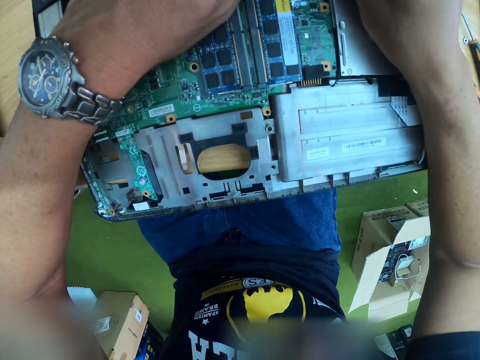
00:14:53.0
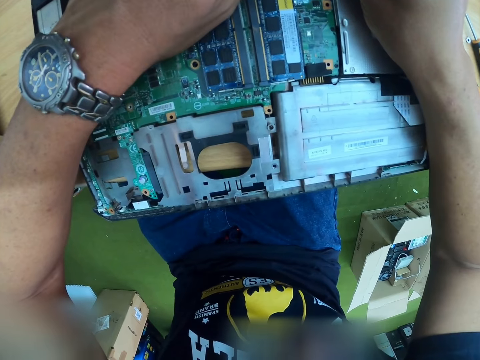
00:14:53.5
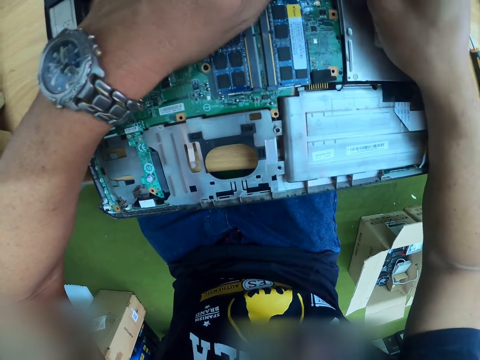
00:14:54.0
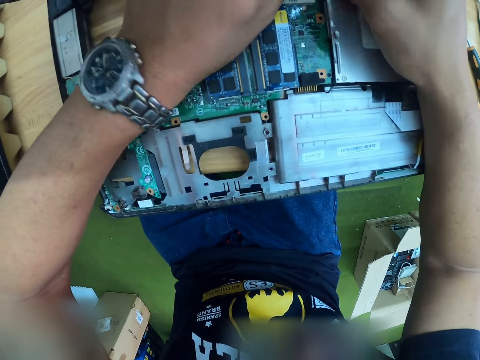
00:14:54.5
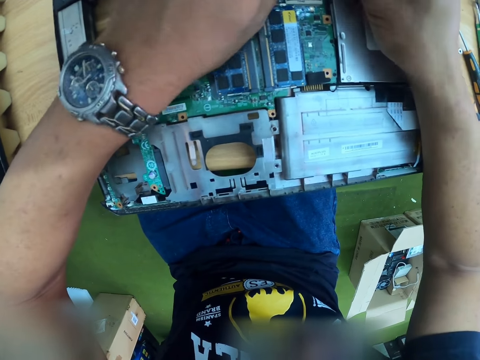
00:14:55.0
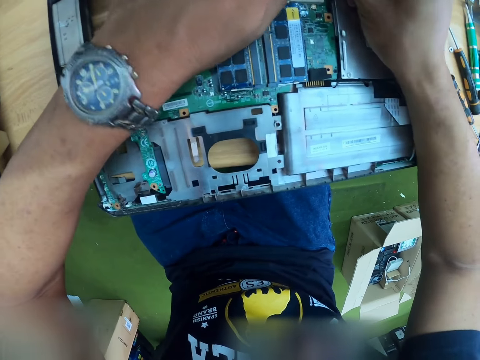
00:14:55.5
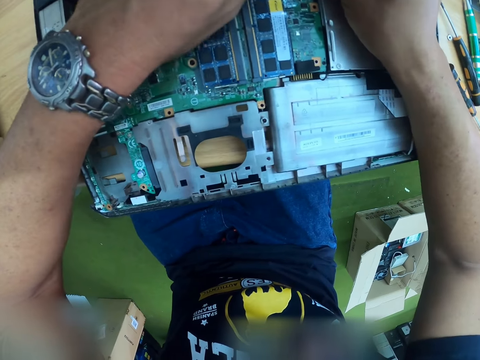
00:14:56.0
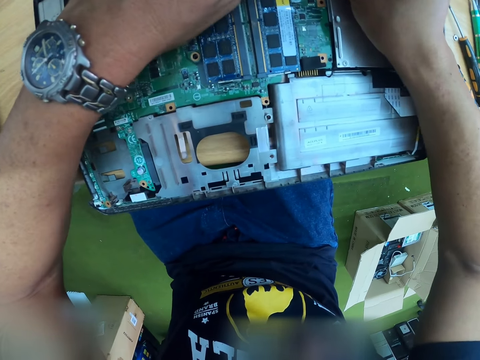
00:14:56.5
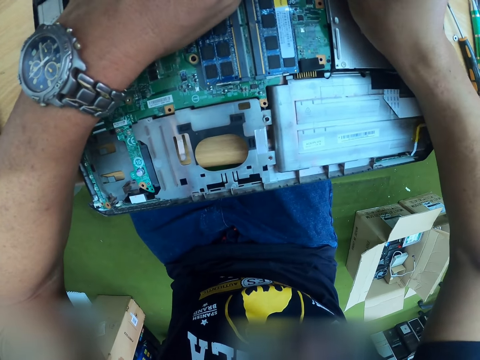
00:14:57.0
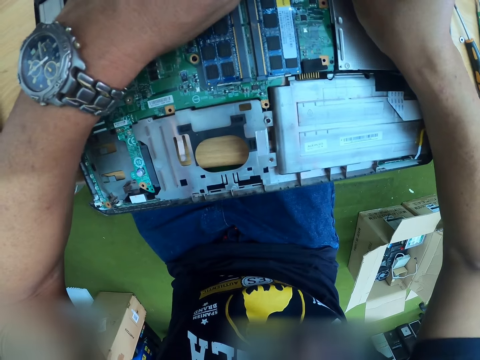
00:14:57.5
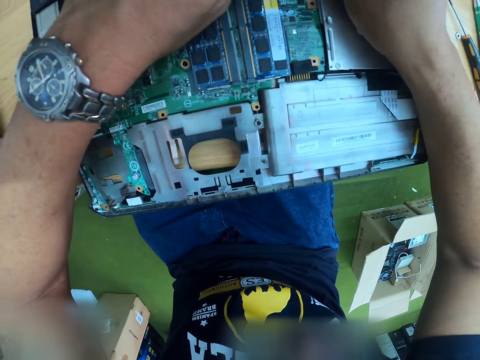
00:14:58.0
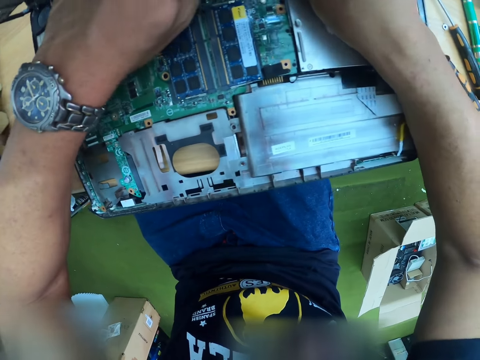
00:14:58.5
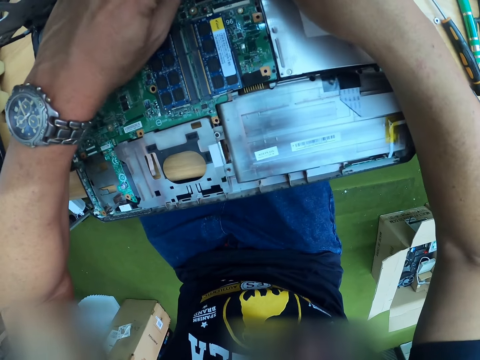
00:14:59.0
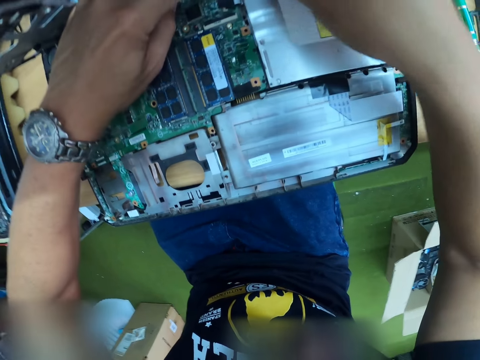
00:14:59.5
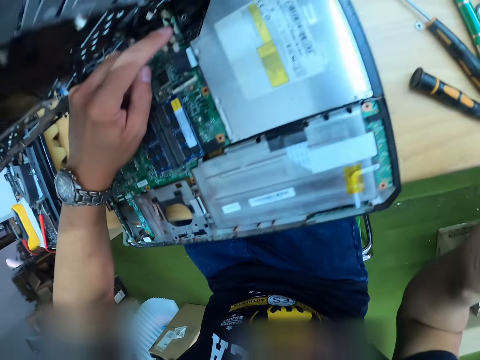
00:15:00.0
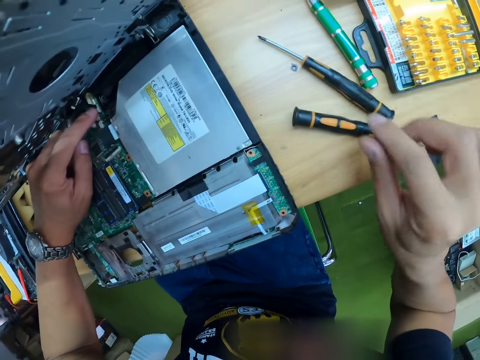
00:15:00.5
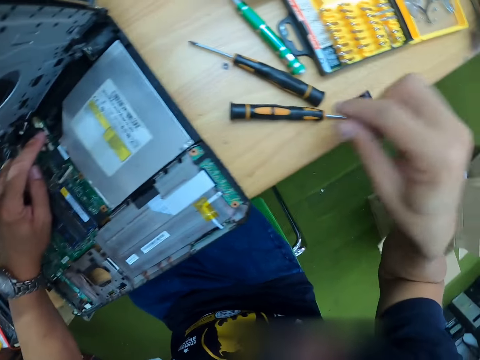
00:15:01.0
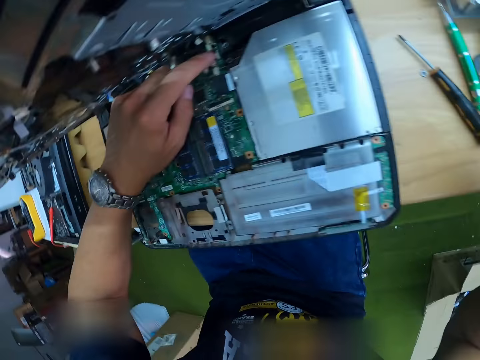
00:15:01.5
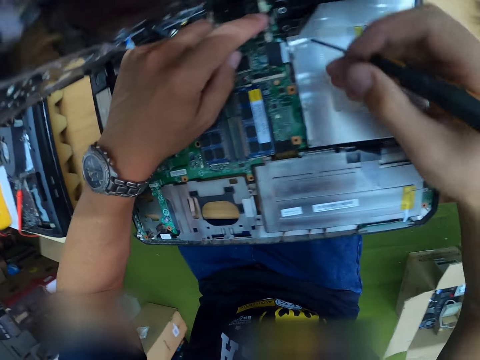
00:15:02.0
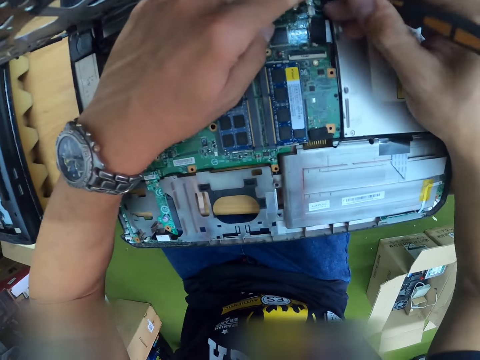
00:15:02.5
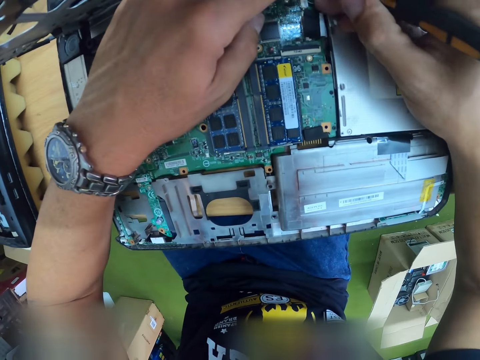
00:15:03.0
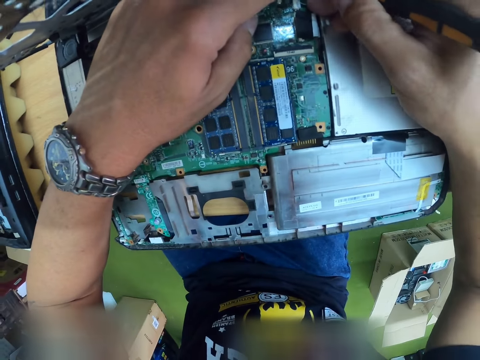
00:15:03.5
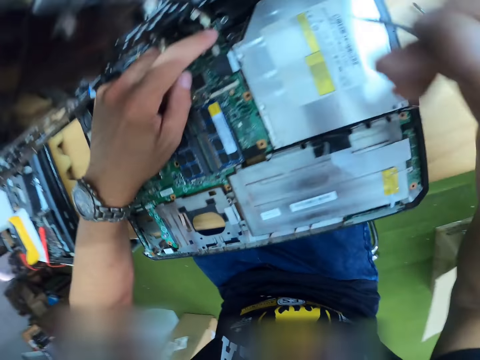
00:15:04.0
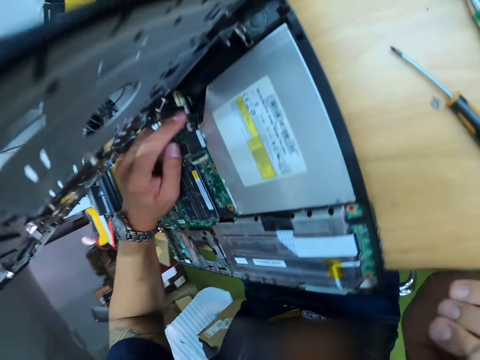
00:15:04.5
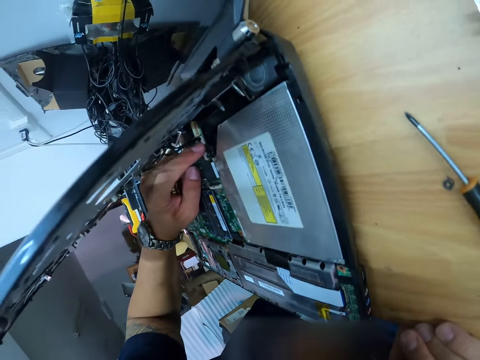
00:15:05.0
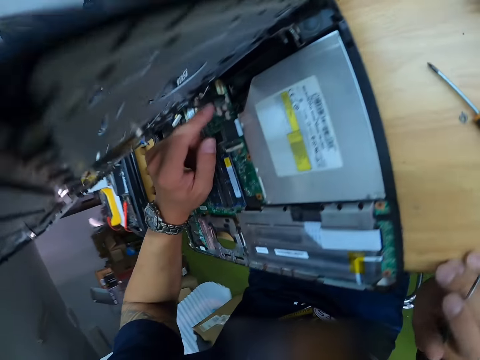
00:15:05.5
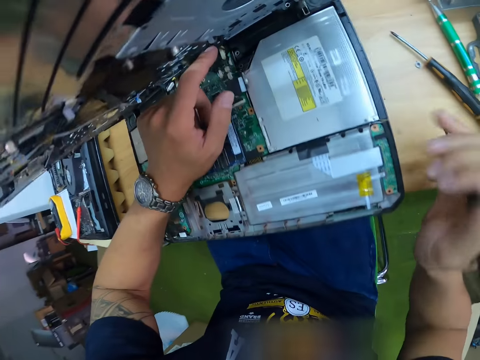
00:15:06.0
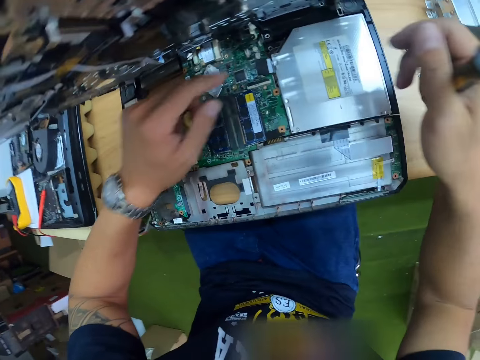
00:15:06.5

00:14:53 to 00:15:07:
The camera wearer mends the unconditional laptop. He holds the keyboard cable with his left hand. He picks up a ratcheting screwdriver on a table with his right hand. He fixes the display screen cable with the screwdriver in his right hand. He mends out a screw from the laptop with the ratcheting screwdriver. He mends the unconditional laptop on the table.

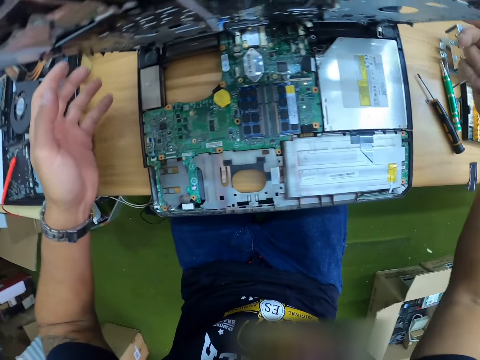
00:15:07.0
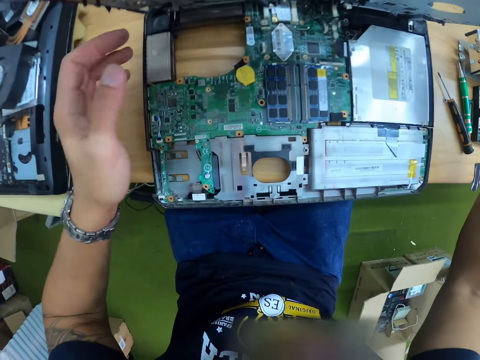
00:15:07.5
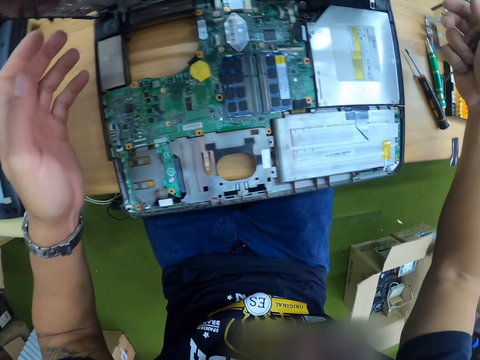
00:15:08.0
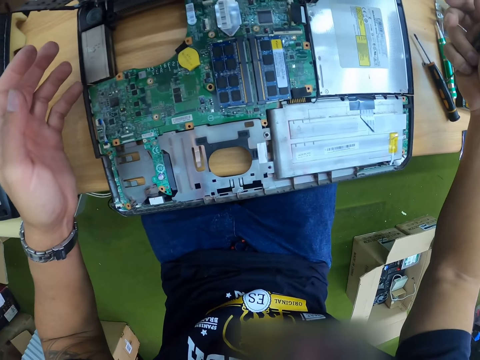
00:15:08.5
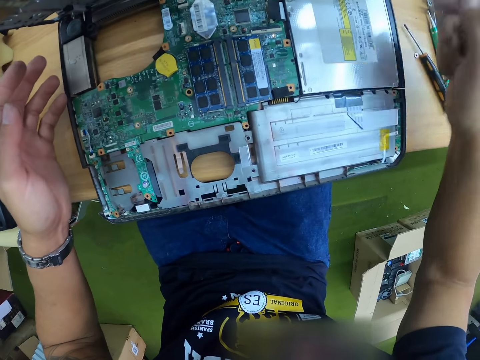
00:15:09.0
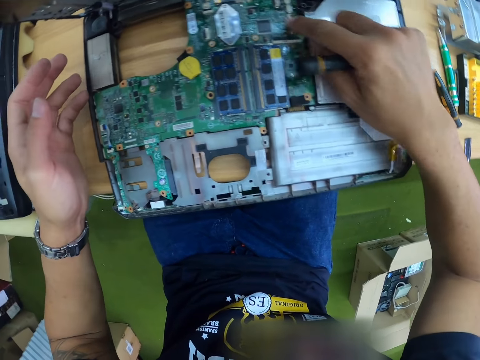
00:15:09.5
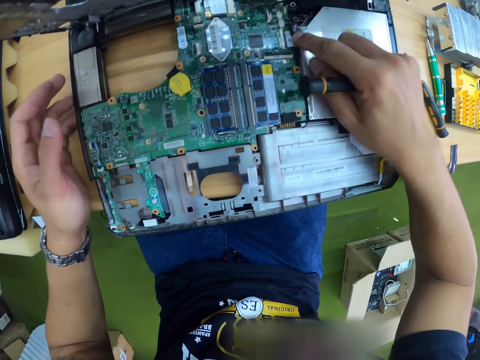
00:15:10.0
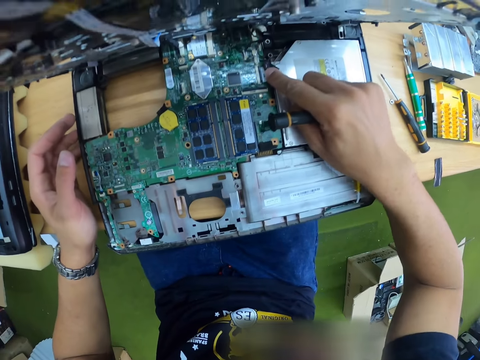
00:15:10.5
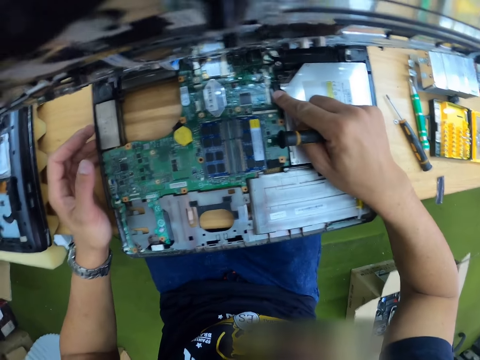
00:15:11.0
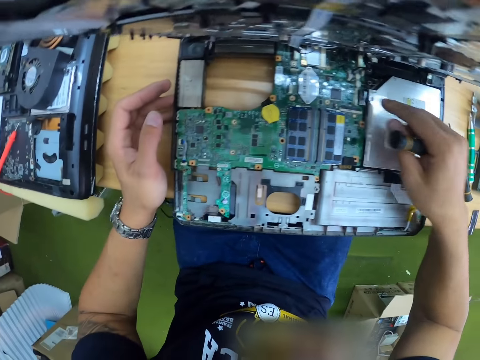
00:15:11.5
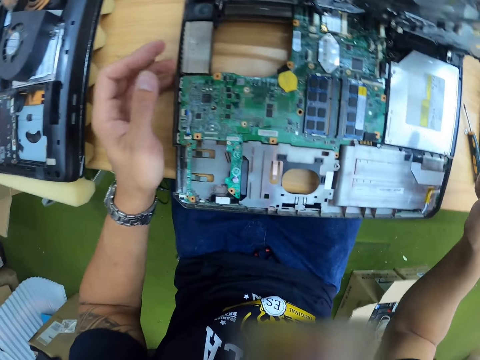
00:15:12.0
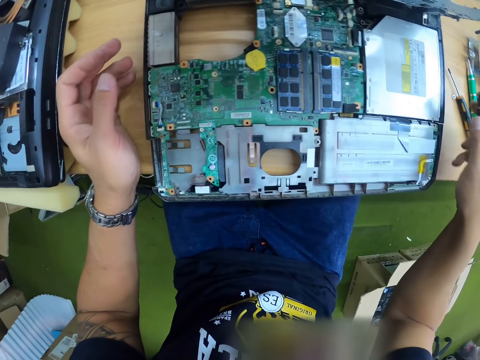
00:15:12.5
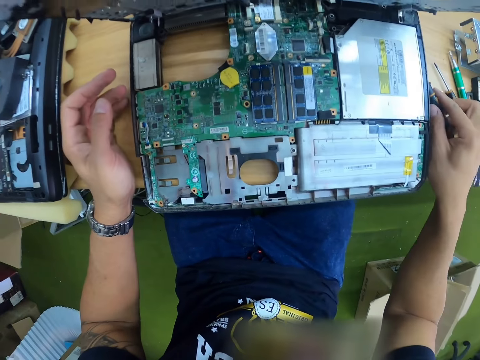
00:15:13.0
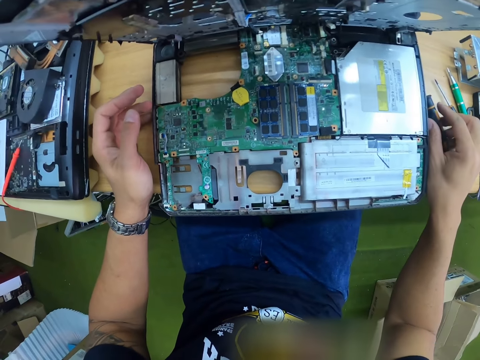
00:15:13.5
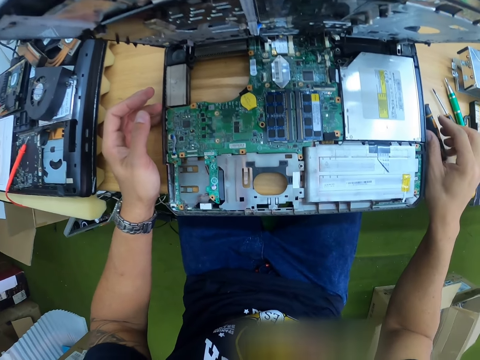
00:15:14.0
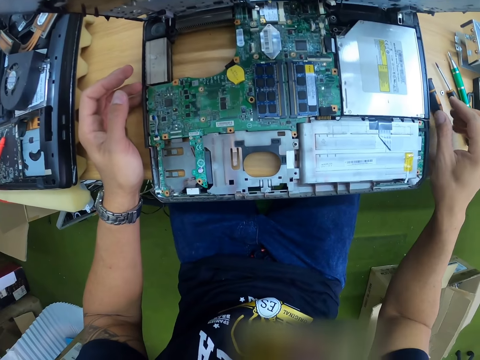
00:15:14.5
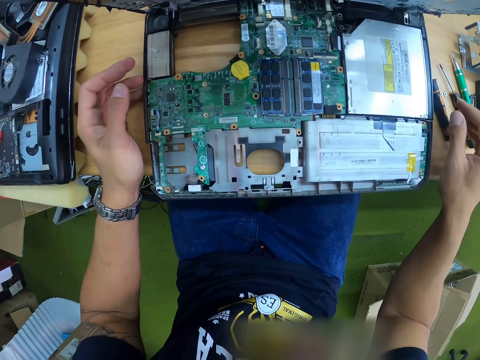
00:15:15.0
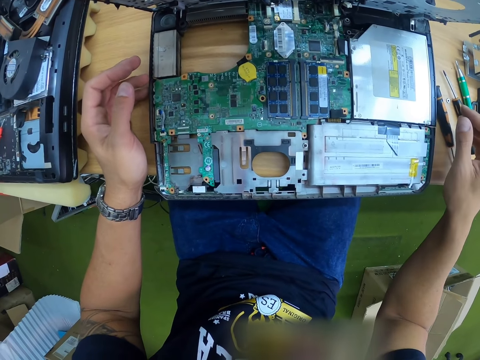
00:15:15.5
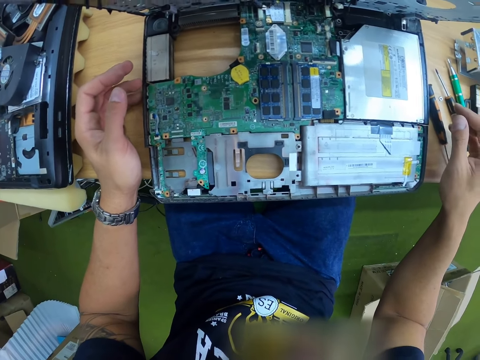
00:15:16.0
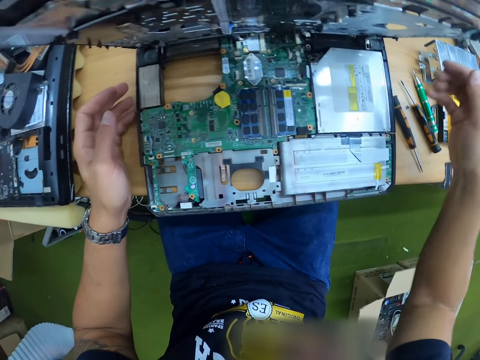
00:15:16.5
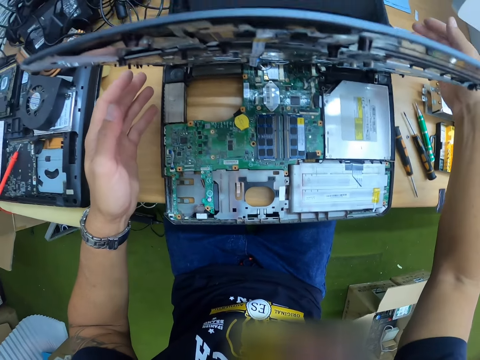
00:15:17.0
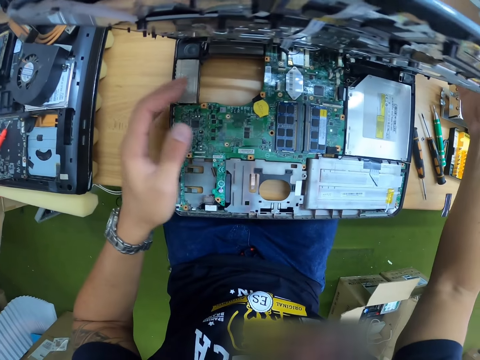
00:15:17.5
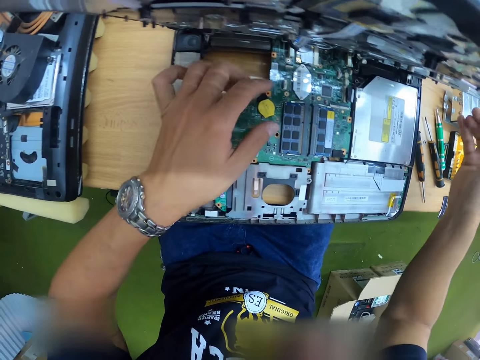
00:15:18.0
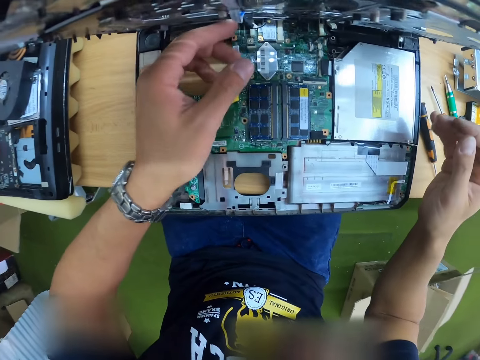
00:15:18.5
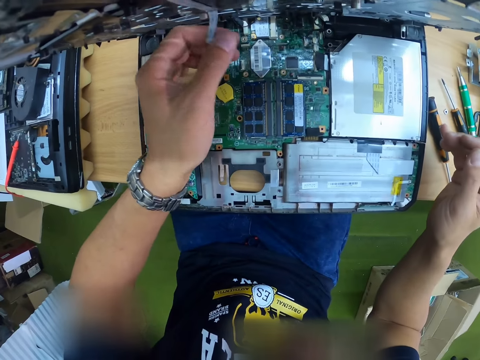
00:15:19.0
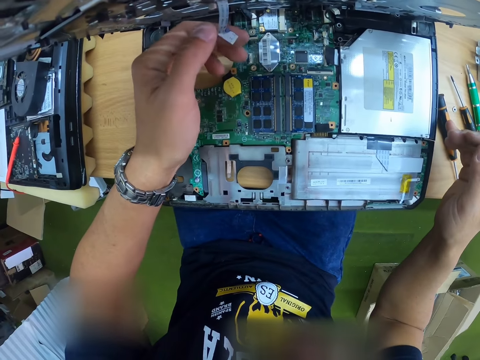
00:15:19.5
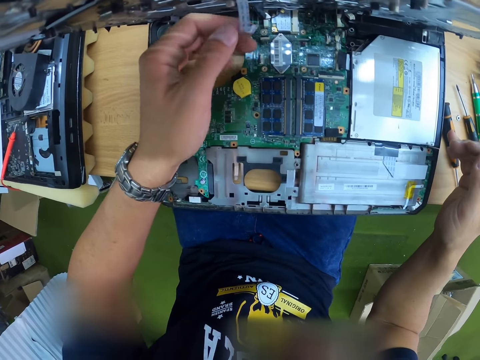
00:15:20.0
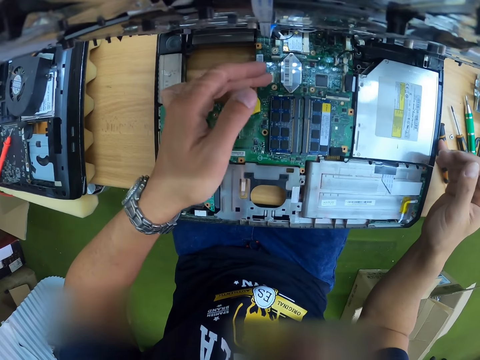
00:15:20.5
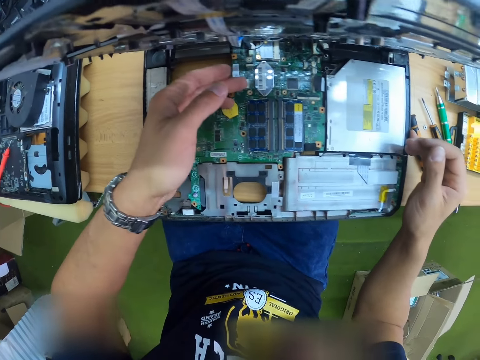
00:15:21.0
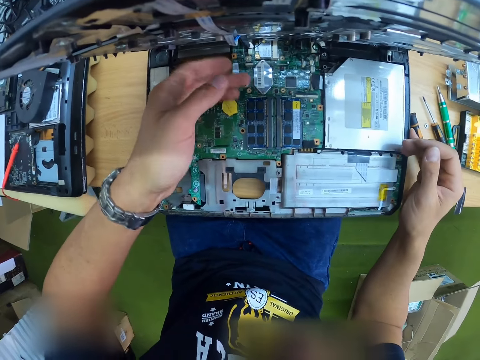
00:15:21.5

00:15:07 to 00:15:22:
The camera wearer looks at the unconditional laptop. He touches the keyboard cable with his right hand. He drops the ratcheting screwdriver on the table with his right hand. He looks at the unconditional laptop. He mends the unconditional laptop on the table. He touches a cable on the palm rest assembly with his left hand.
